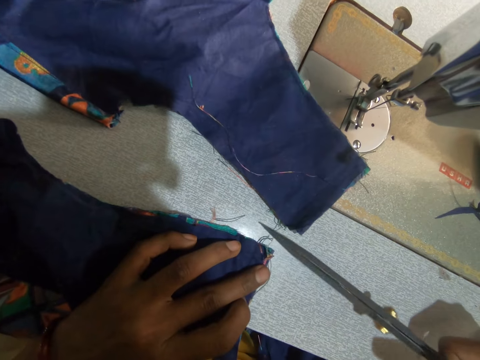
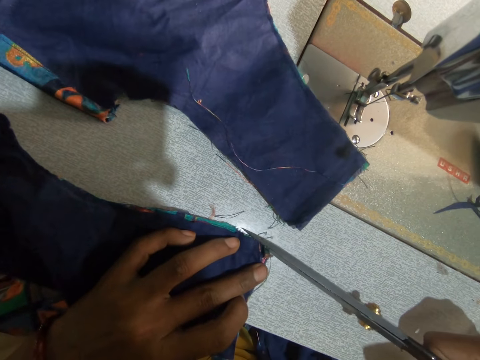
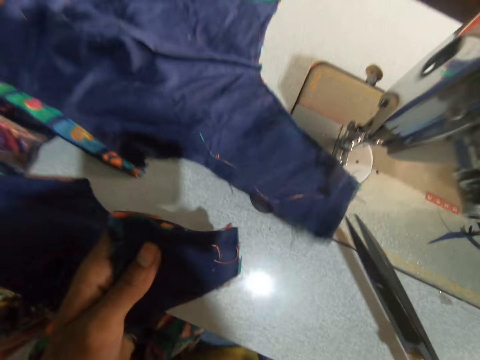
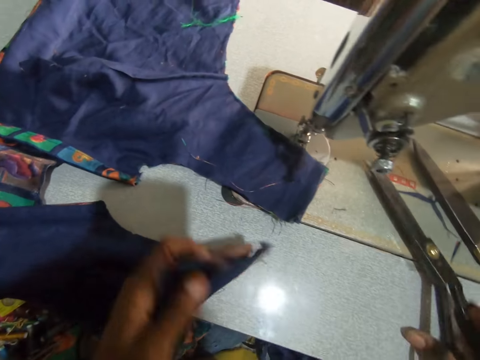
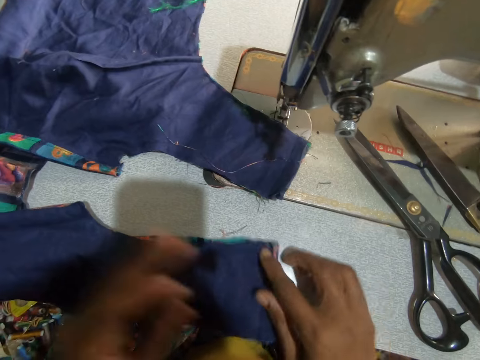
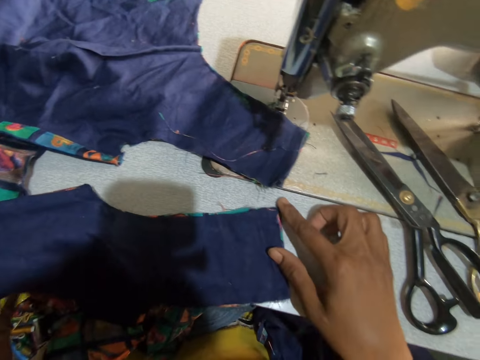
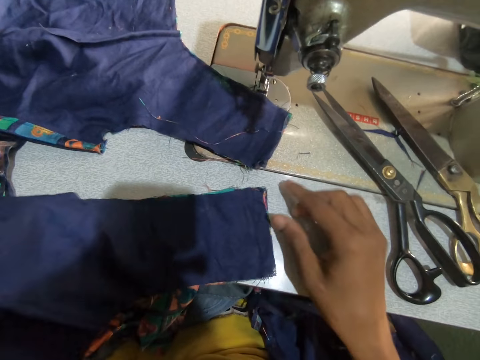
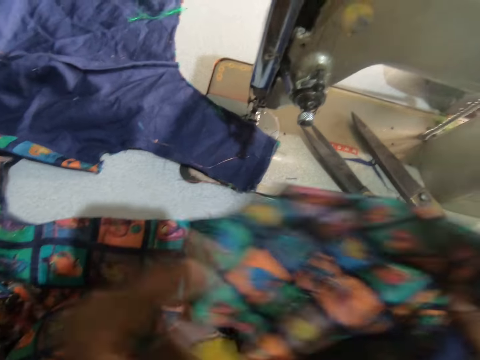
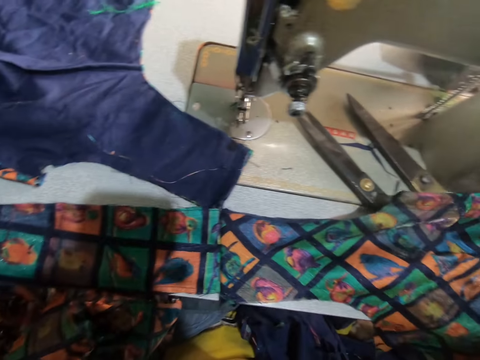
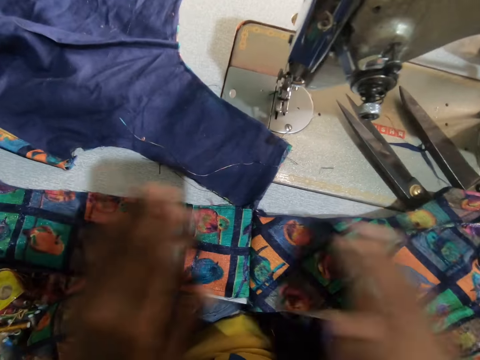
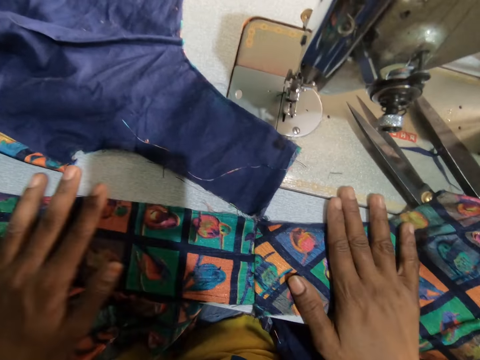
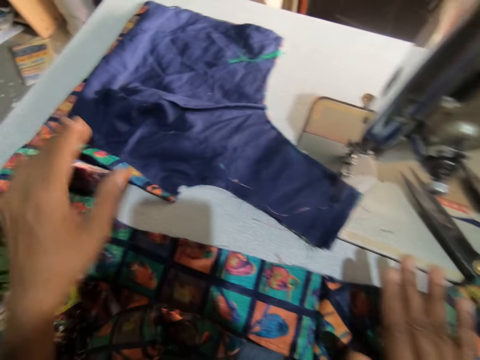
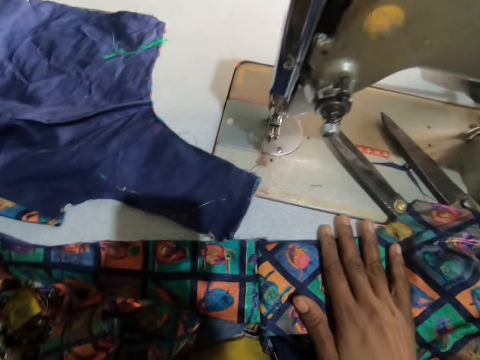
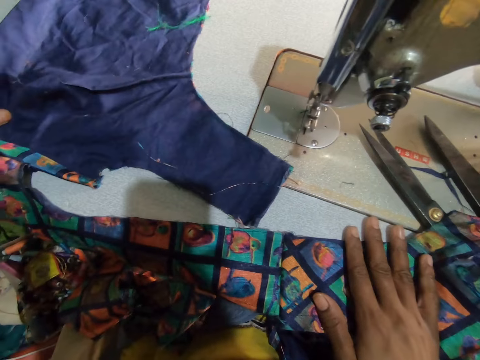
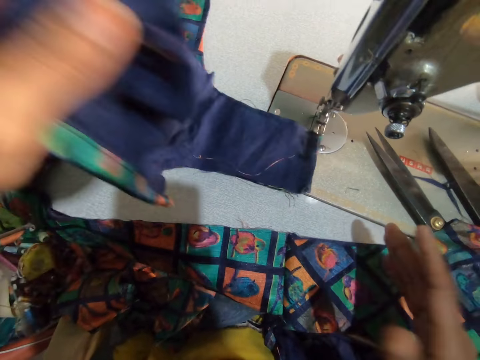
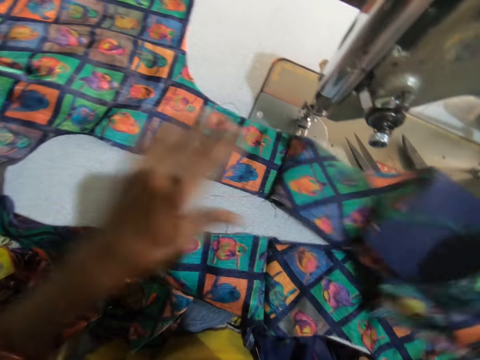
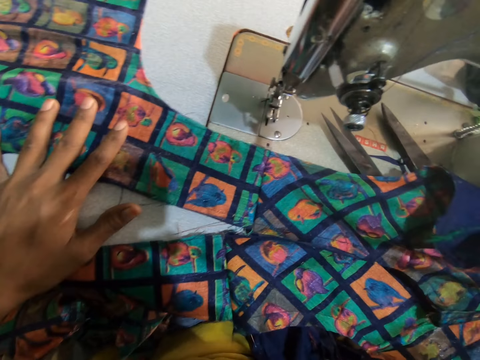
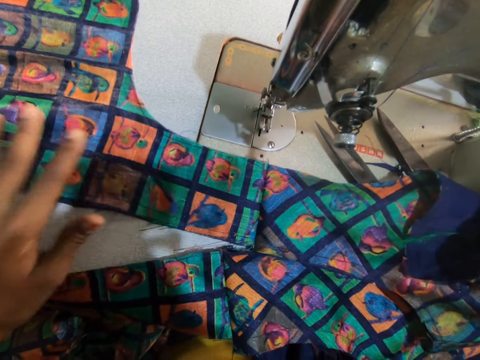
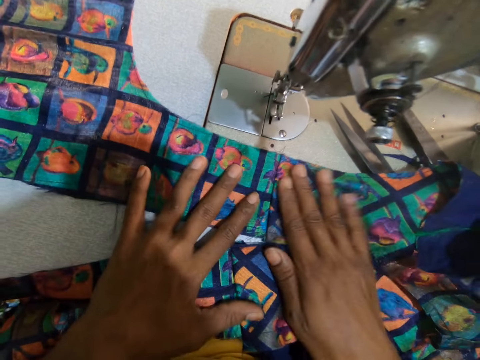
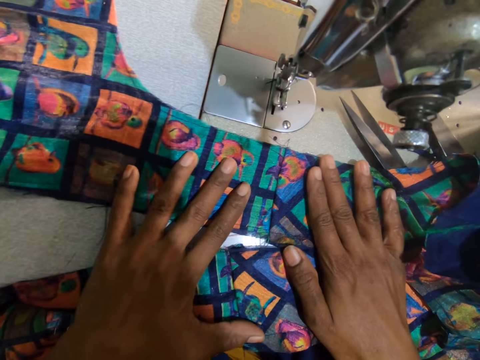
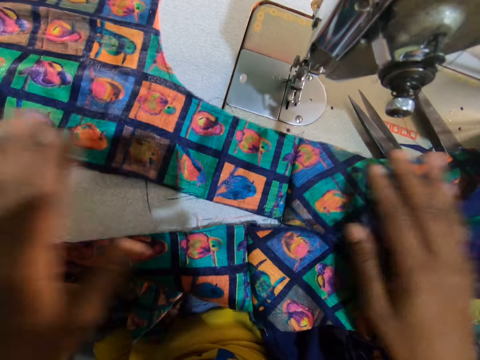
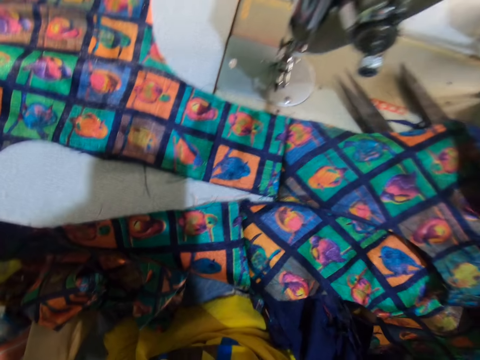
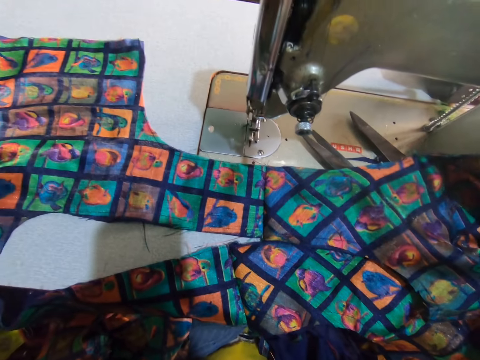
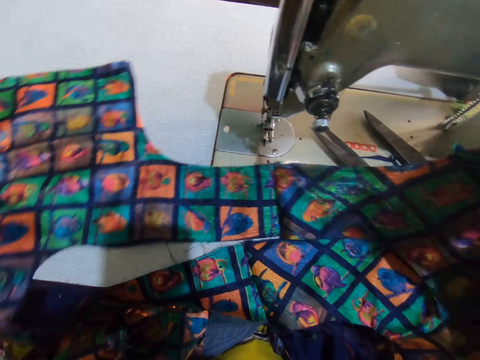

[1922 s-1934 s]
The camera wearer lifts the fabric. They place the fabric on the table. They drop the scissors on the sewing machine table. They place the right hand on the fabric. They flip the fabric. They spread the fabric on the table. They straighten the fabric. They flip the fabric. They pass the fabric to the right hand. They place the left hand on the fabric. They stare at the fabric. They place hands on the fabric. They move the fabric.

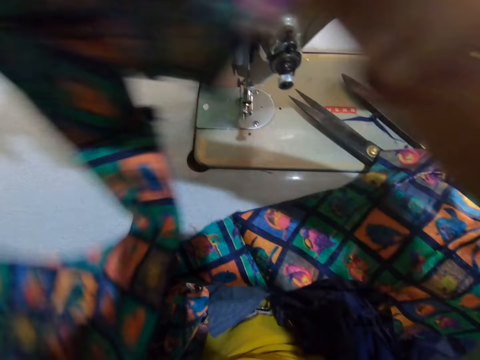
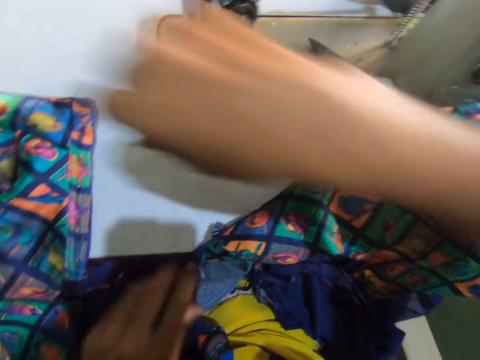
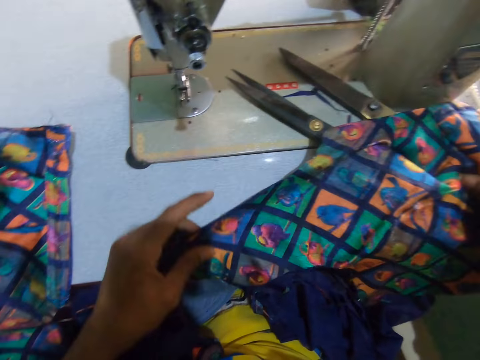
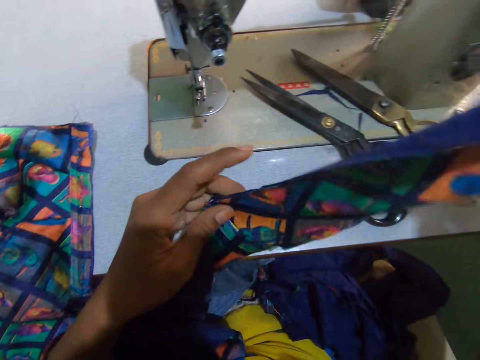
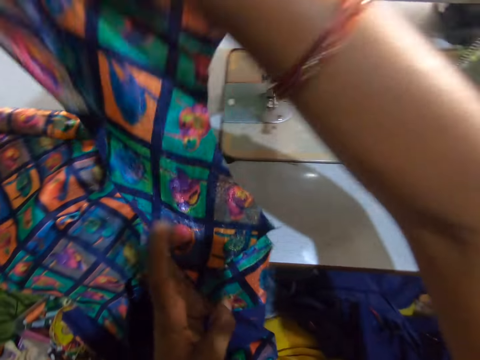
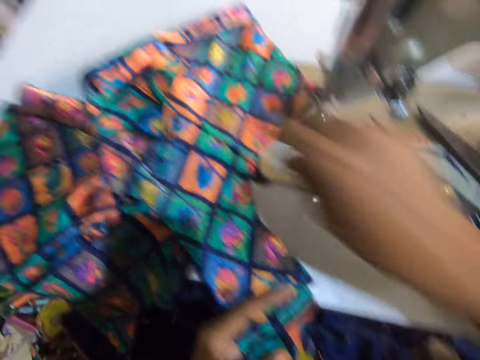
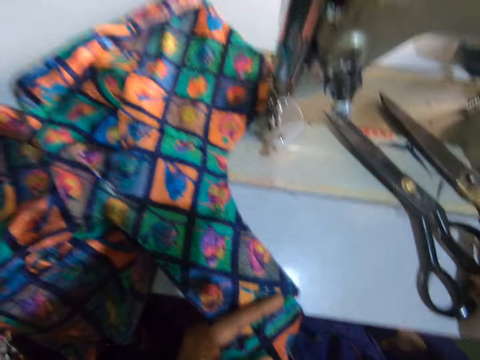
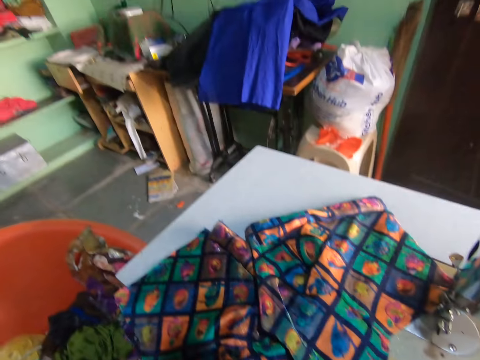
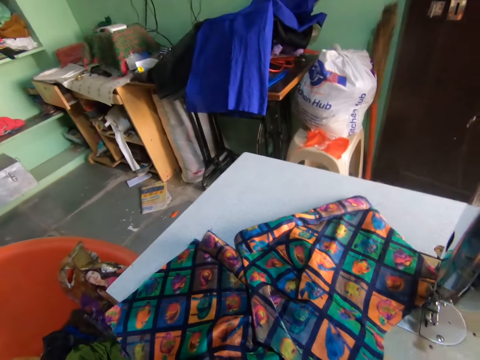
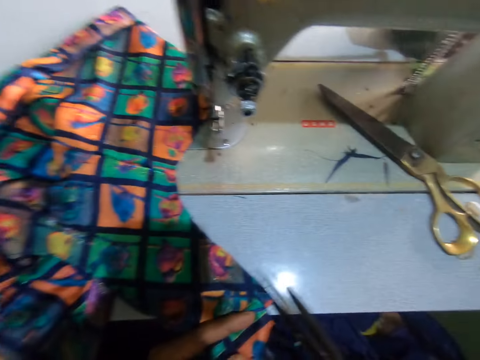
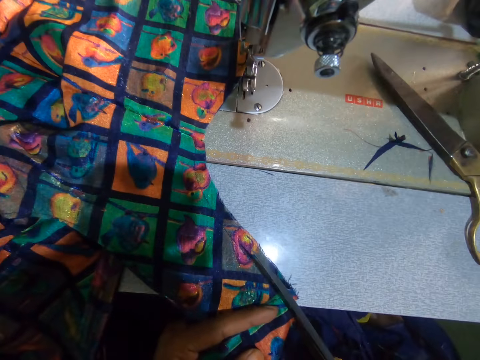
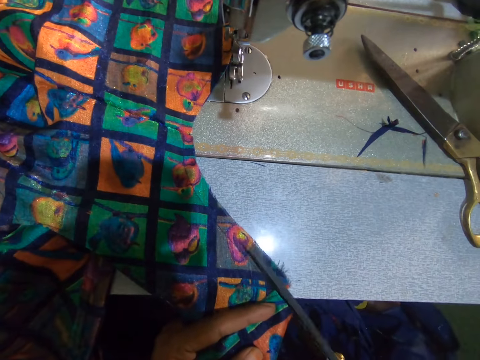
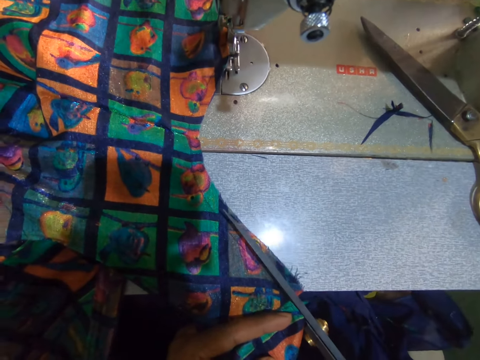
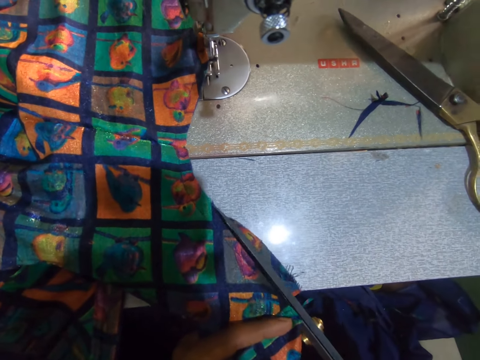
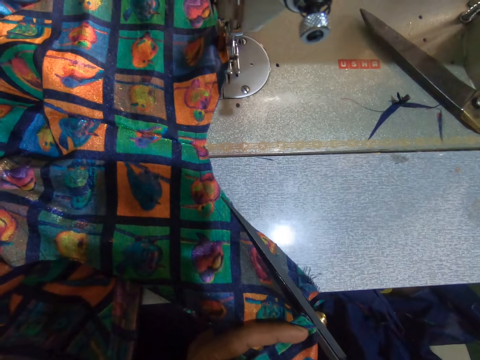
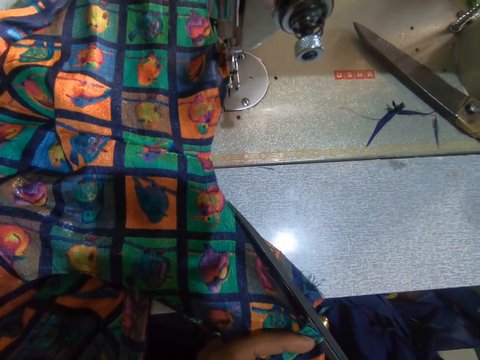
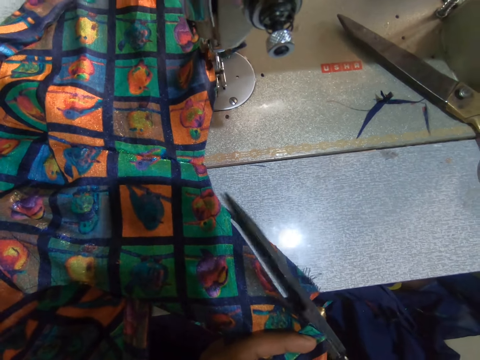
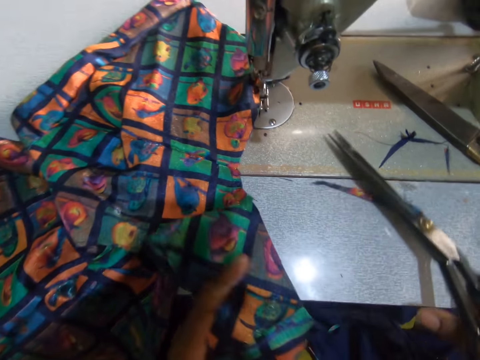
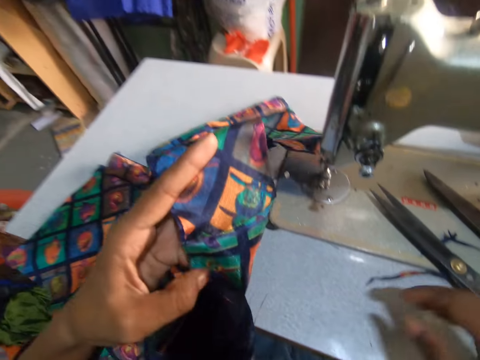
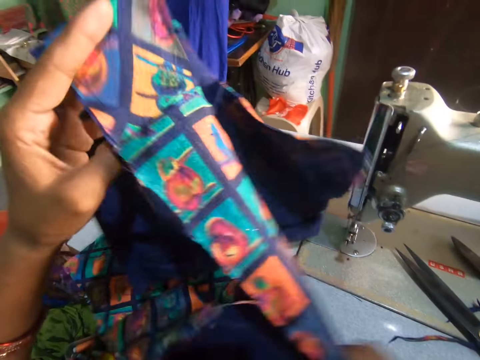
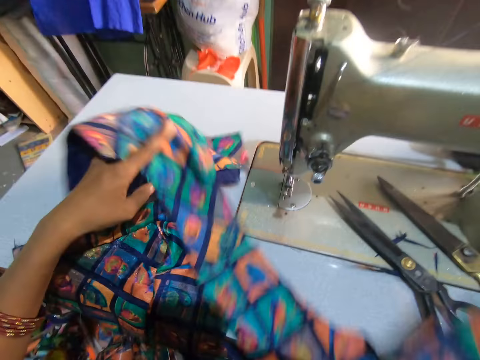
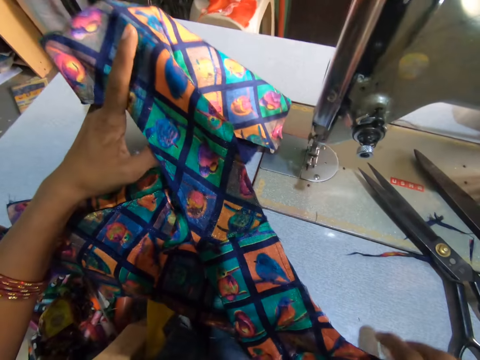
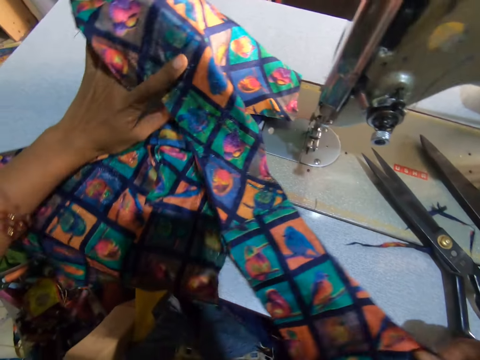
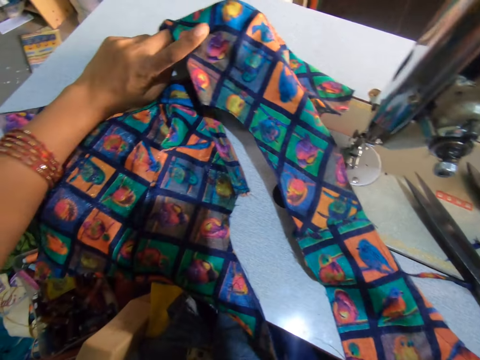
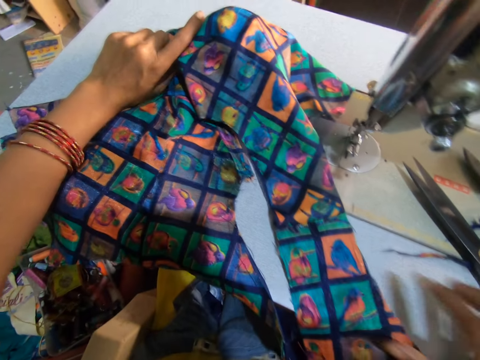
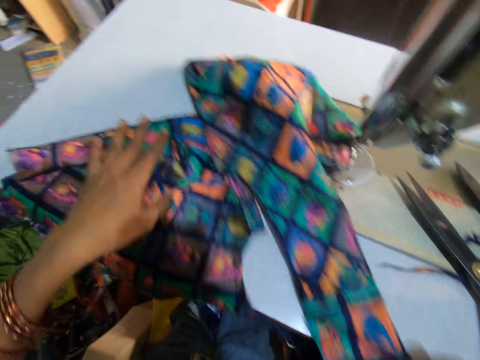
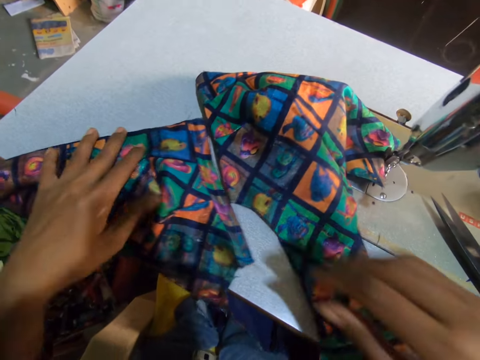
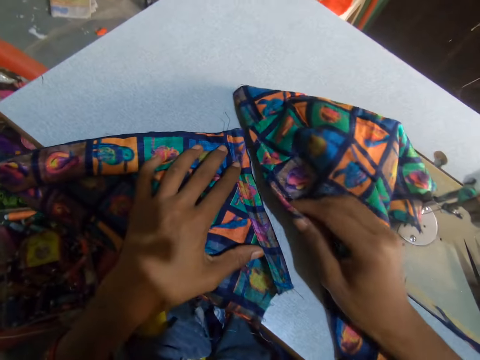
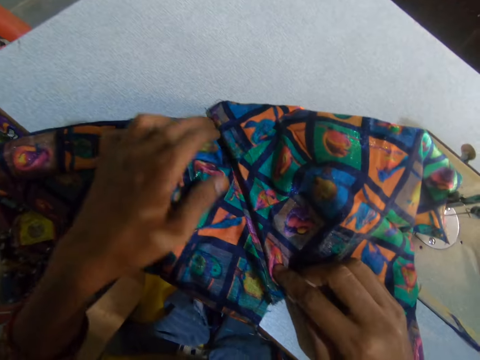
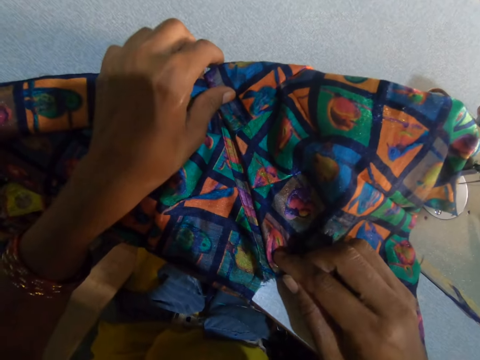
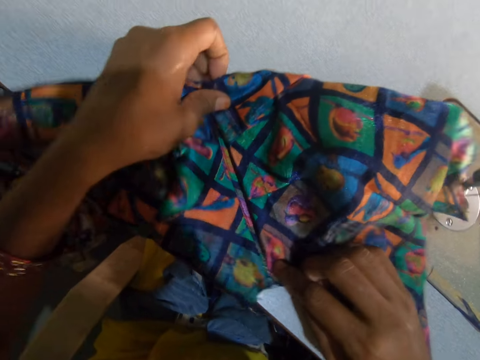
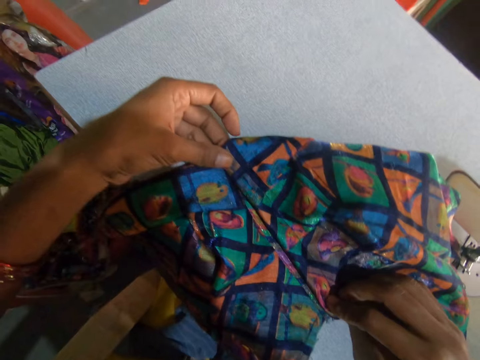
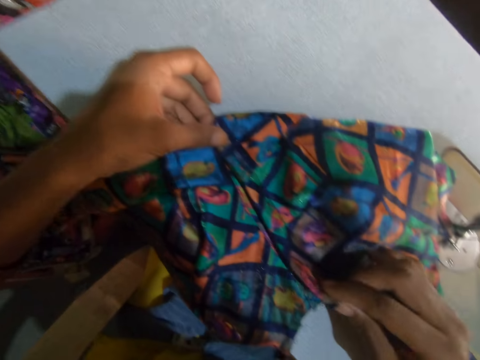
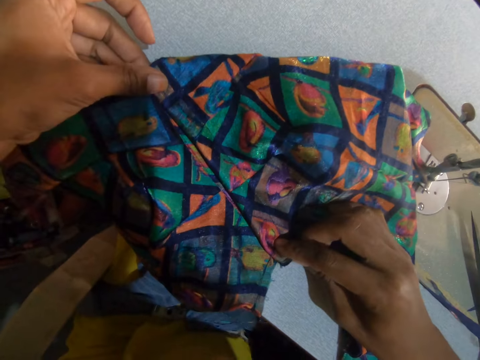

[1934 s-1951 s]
The camera wearer picks up a fabric. She places the fabric on the table. She picks up the scissors. She trims the fabric with the scissors in her right hand. She moves the piece of fabric with the scissors. She drops the scissors on the sewing machine table. She lifts the fabric. She places the fabric on the table. She adjusts the fabrics on the sewing machine table. She moves the fabric on the table. She moves the fabric with the right hand. She moves the right hand. She aligns the fabrics.
